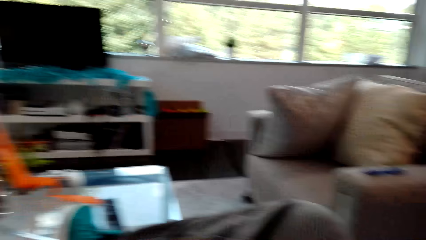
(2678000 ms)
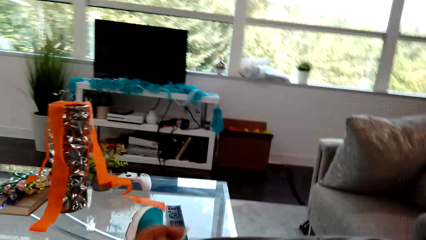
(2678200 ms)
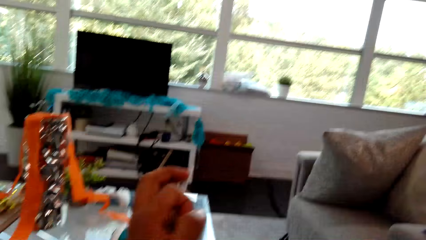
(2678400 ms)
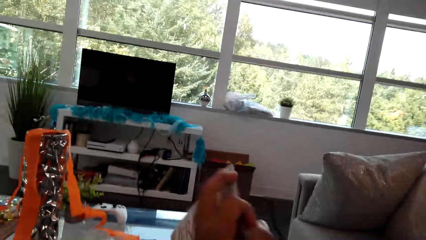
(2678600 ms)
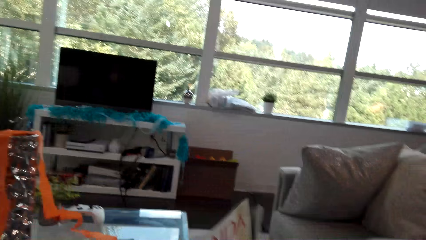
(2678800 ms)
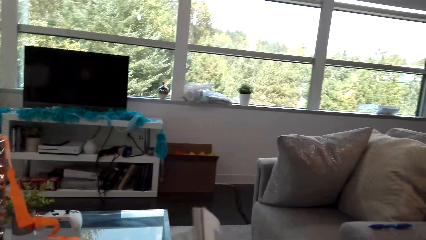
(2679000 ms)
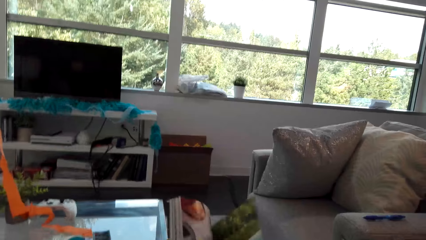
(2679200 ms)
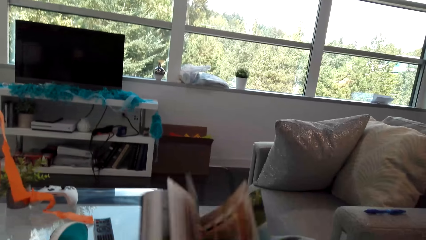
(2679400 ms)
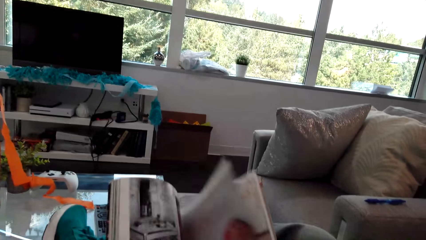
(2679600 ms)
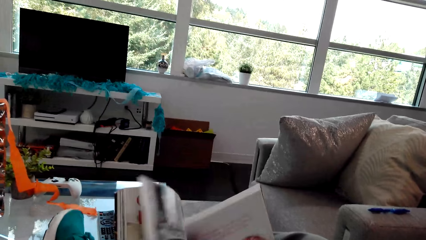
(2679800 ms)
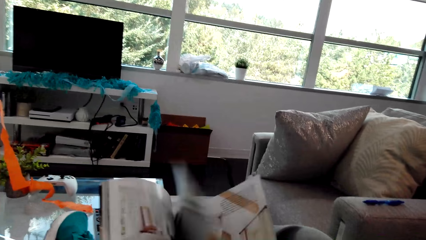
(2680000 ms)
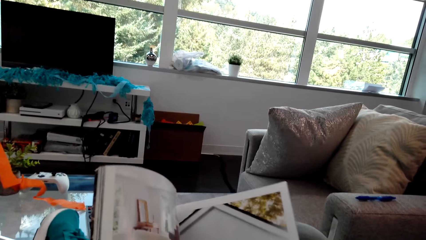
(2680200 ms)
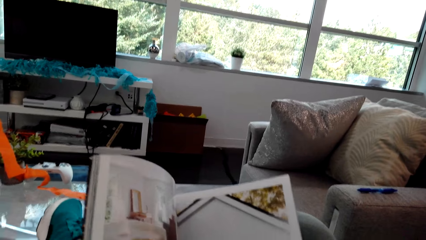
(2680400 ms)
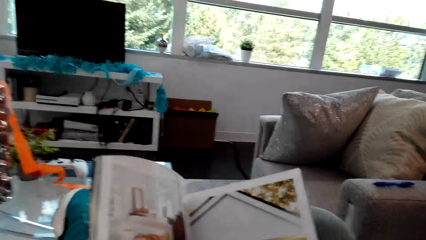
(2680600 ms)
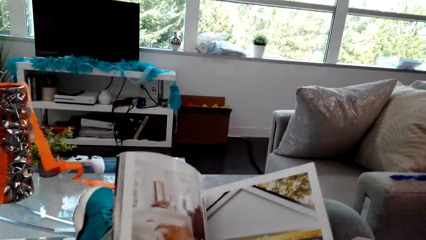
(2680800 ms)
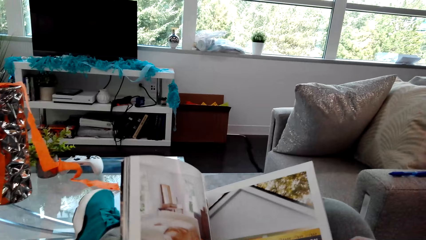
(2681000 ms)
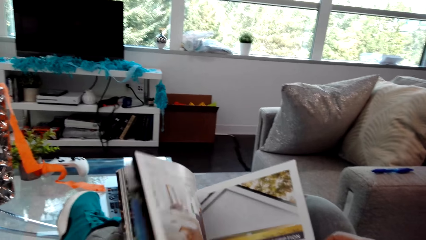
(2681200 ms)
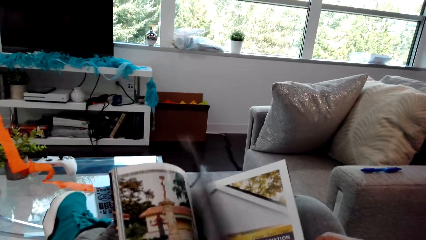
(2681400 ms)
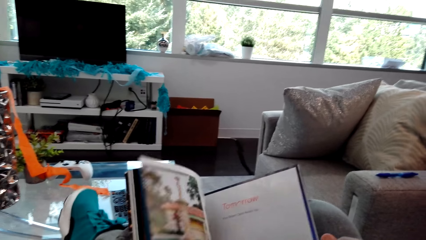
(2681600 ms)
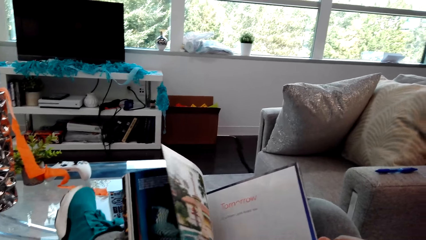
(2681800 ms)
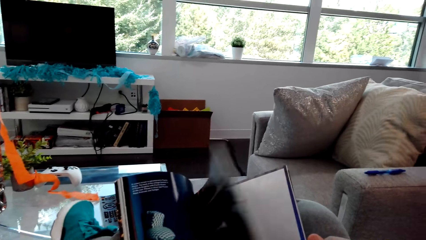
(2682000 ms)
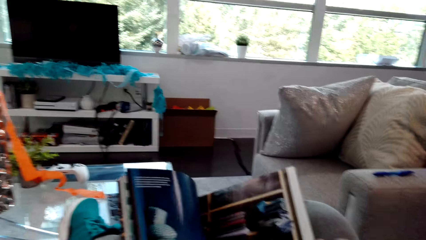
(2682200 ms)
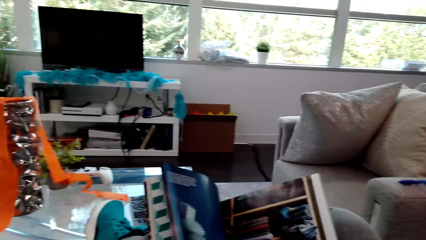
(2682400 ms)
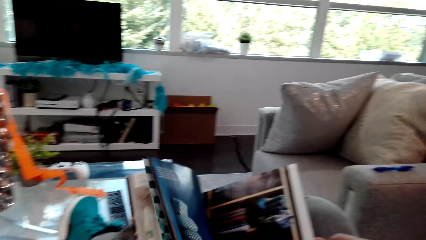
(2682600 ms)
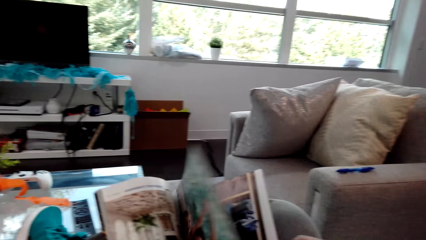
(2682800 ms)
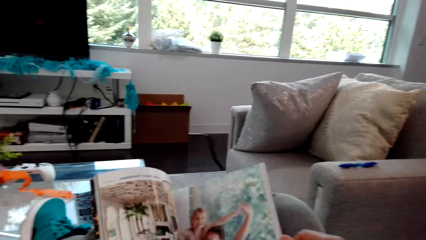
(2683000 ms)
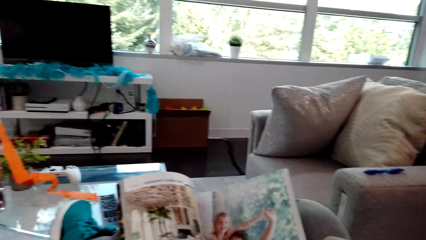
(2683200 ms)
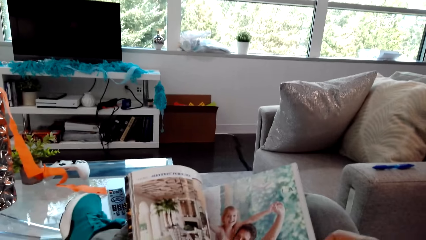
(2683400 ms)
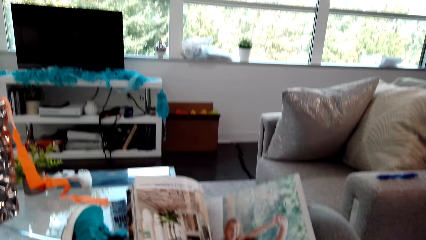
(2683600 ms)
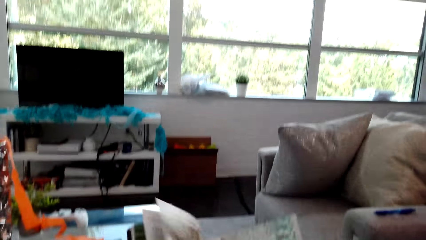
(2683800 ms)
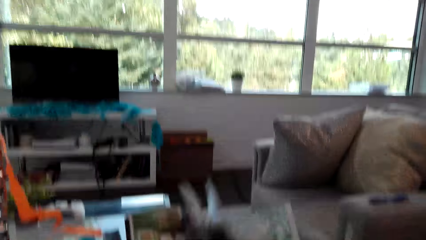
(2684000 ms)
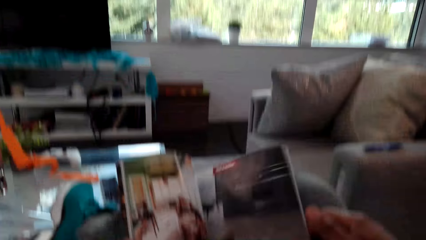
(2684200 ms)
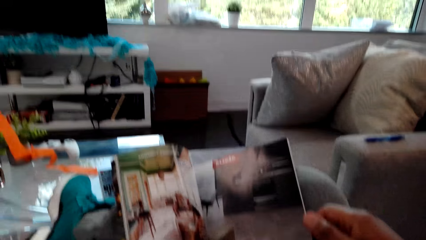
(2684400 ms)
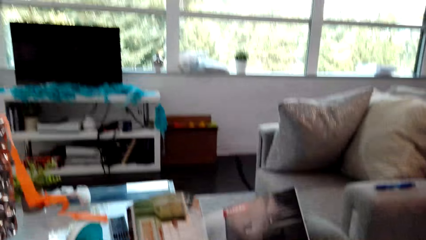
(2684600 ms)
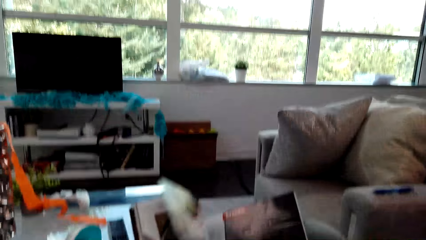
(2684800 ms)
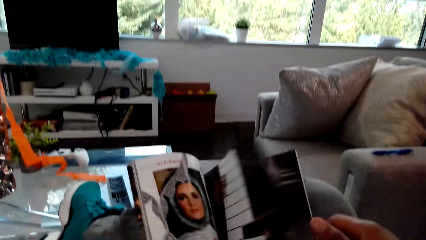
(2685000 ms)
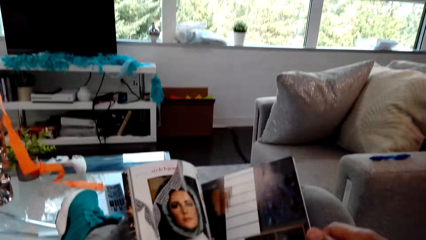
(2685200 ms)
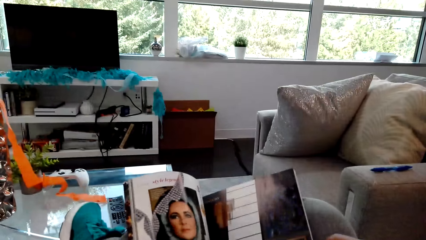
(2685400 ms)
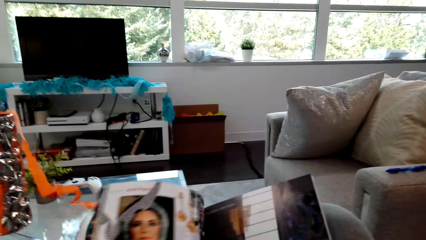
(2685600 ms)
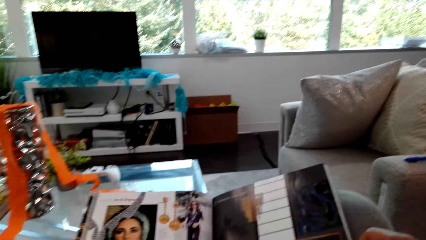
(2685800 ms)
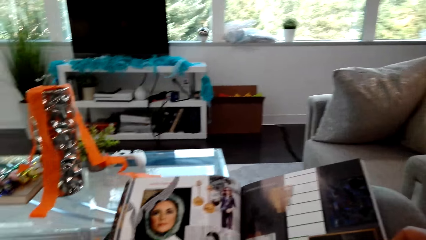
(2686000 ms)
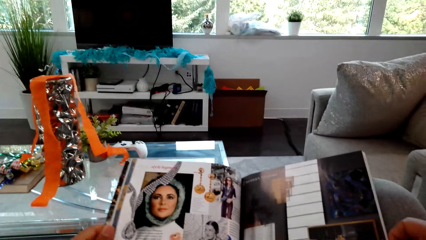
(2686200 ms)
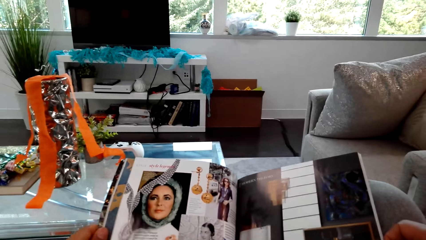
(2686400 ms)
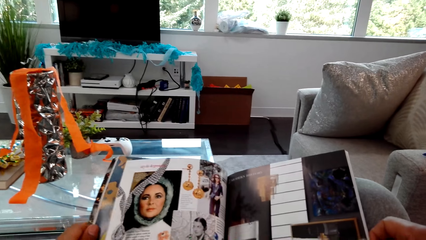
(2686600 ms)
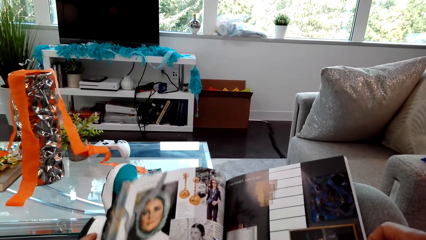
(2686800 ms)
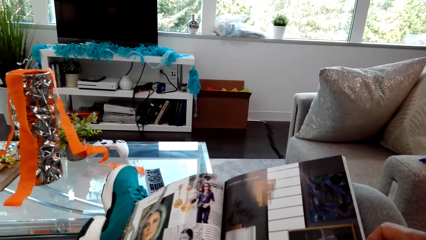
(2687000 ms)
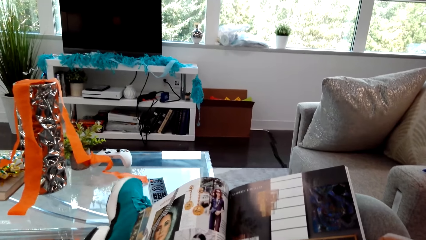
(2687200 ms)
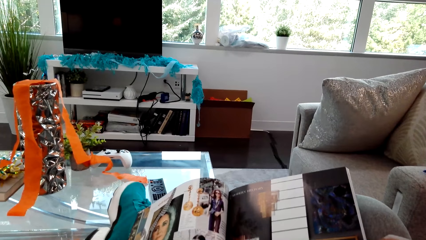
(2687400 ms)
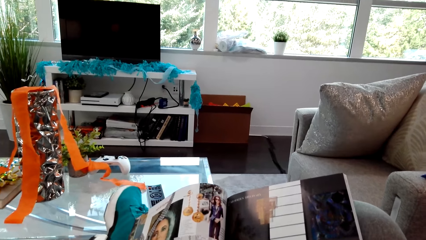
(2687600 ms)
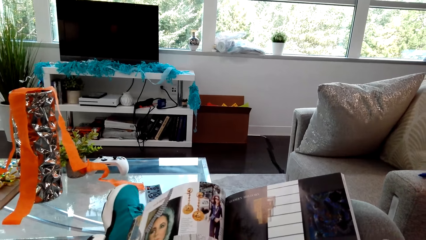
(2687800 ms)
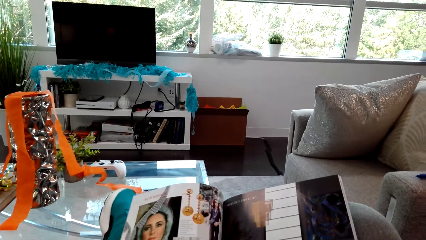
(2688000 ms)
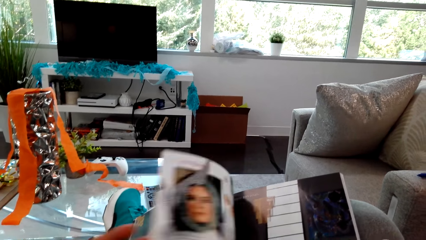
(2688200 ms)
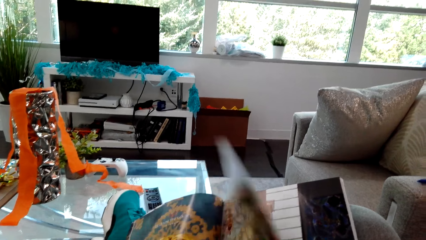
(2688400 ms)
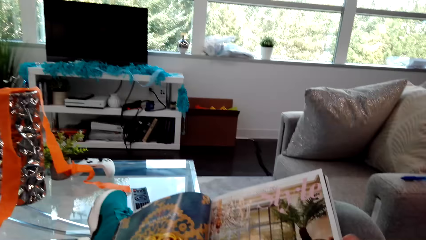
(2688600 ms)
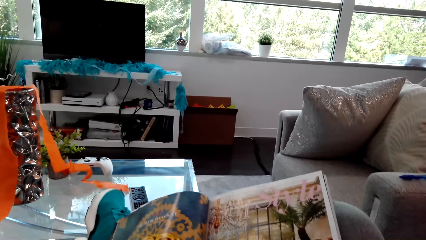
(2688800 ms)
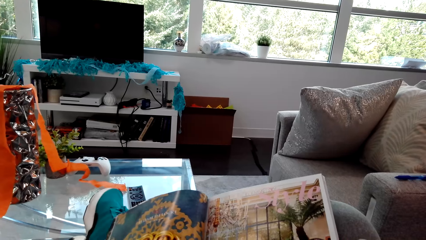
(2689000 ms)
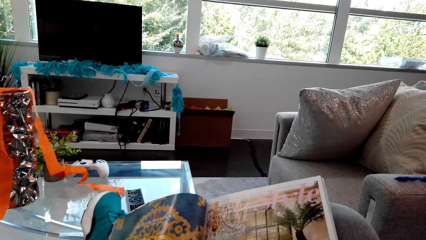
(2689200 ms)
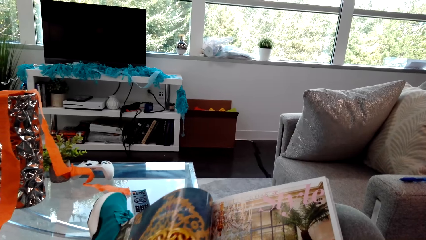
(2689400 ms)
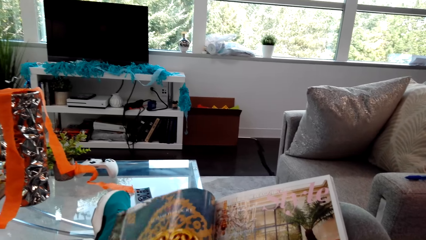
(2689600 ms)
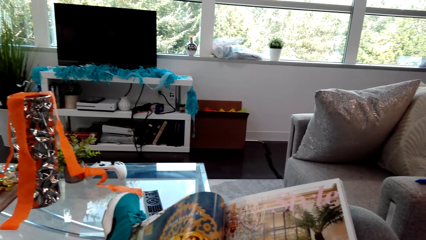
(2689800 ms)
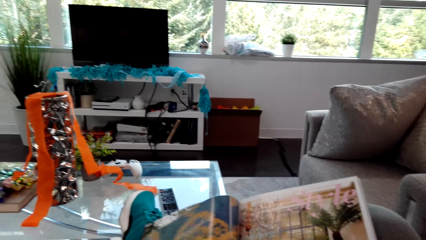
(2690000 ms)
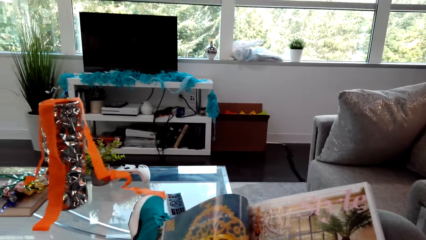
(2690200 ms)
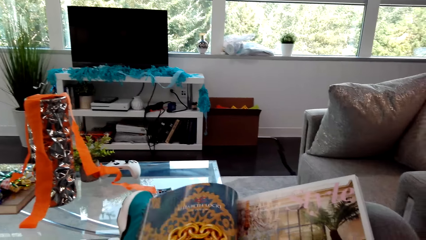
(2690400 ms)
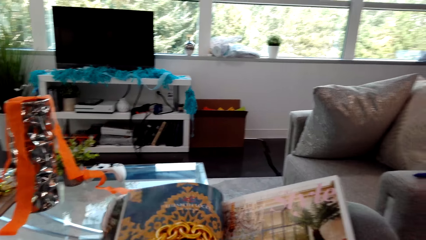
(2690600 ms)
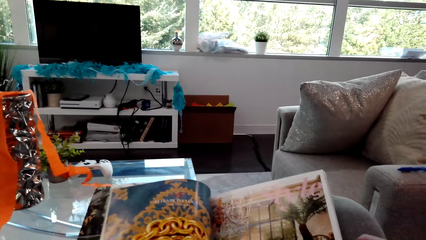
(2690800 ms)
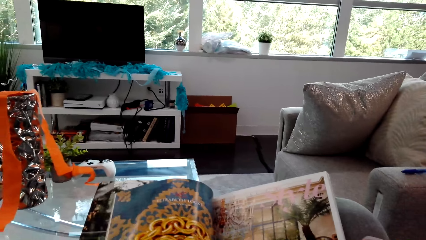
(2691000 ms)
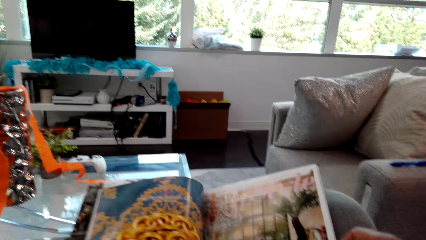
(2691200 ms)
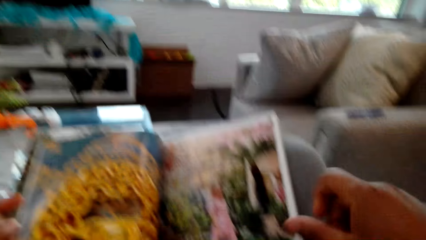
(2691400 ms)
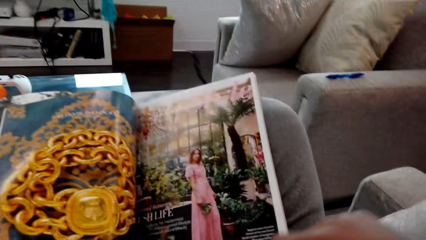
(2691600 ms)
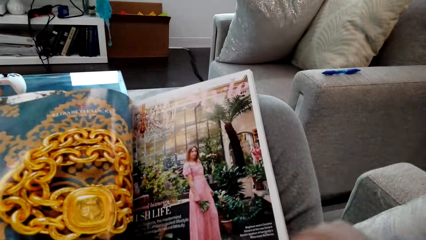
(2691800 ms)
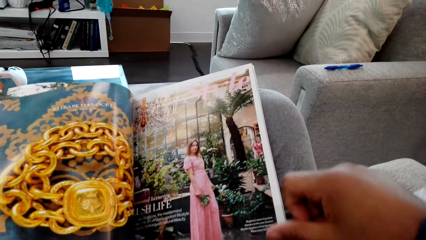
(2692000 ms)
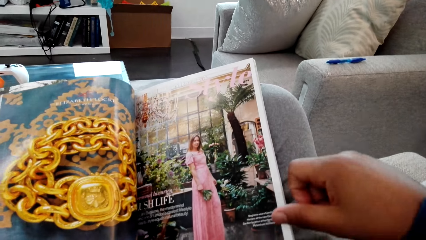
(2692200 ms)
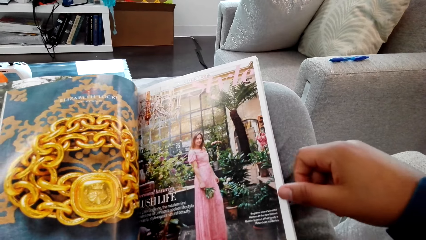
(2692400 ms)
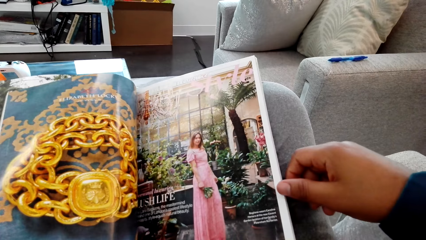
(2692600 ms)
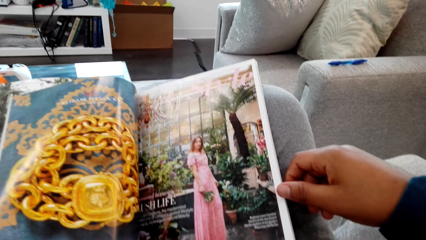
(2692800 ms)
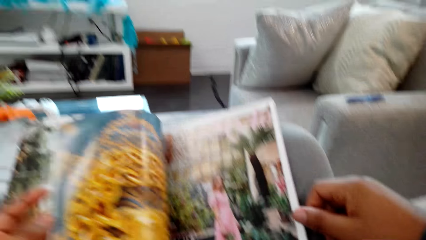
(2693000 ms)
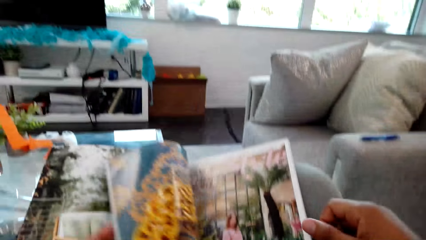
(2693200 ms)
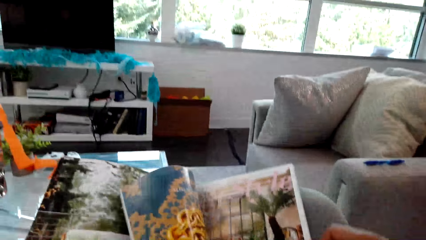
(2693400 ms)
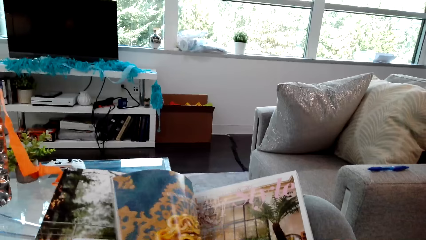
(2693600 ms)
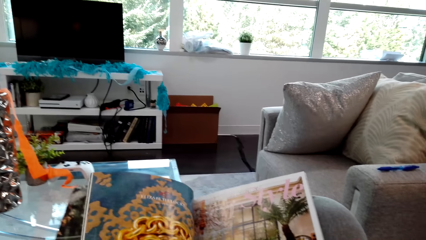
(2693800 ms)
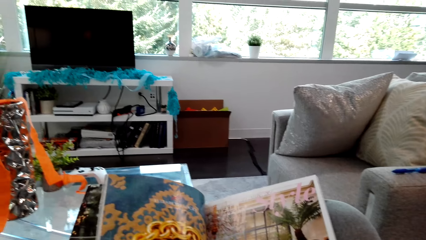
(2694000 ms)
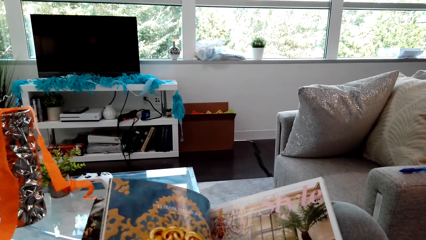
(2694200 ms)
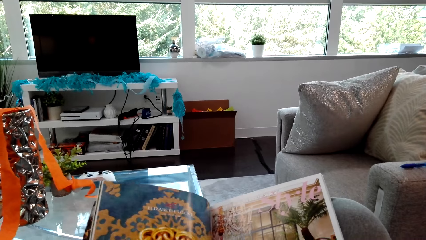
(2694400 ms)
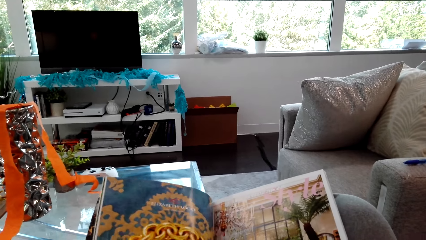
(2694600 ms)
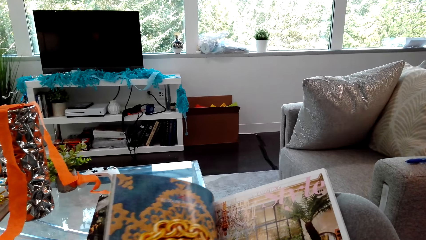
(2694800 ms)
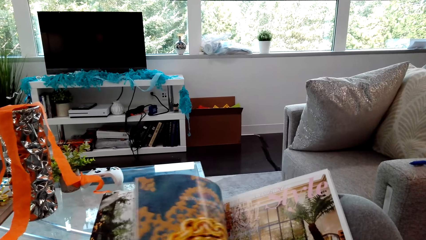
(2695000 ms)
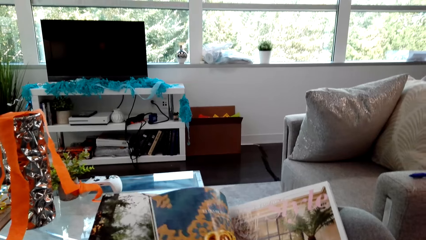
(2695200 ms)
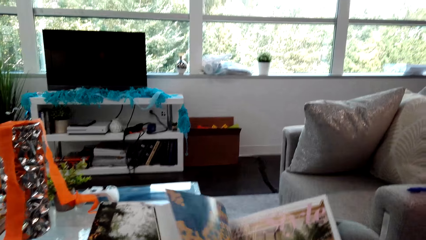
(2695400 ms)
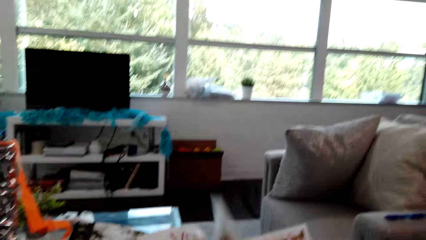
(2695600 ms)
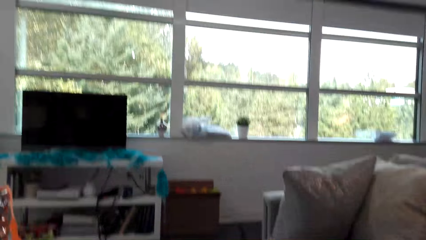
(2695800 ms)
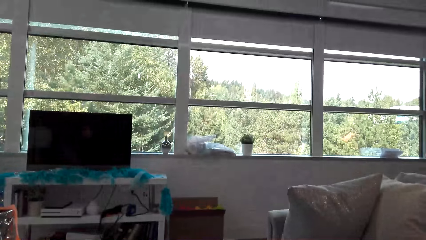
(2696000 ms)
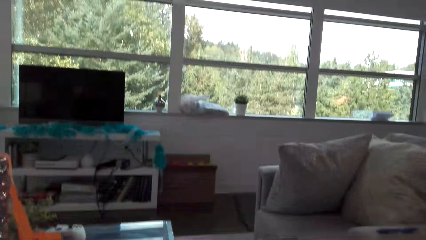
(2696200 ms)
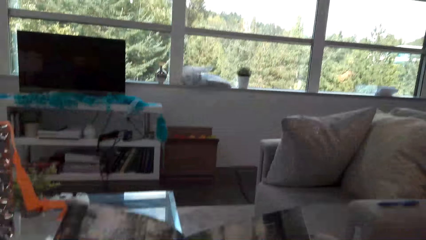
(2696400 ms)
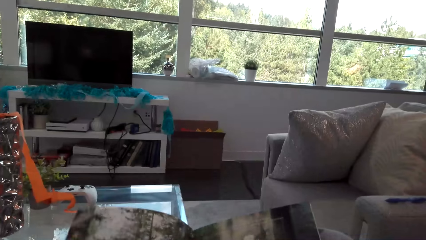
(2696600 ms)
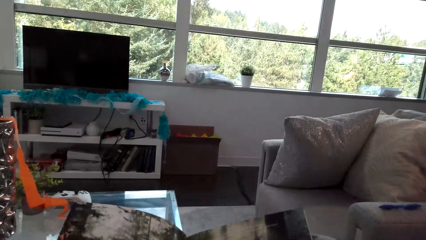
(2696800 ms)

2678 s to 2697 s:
The camera wearer reads the magazine. He opens the magazine. He flips the pages. He moves his hand.
